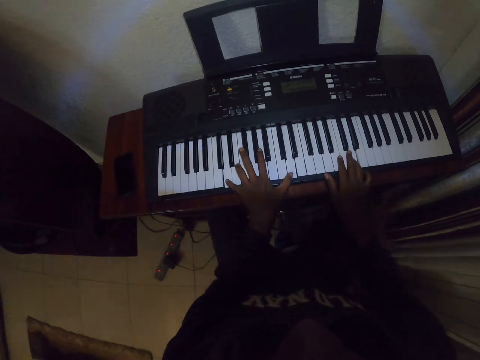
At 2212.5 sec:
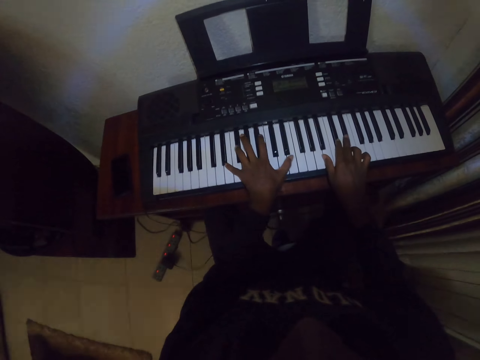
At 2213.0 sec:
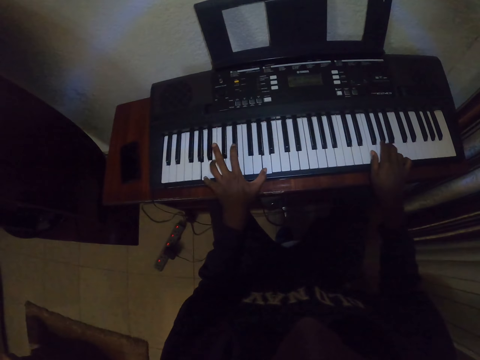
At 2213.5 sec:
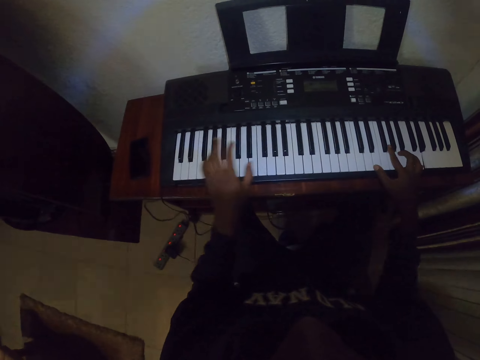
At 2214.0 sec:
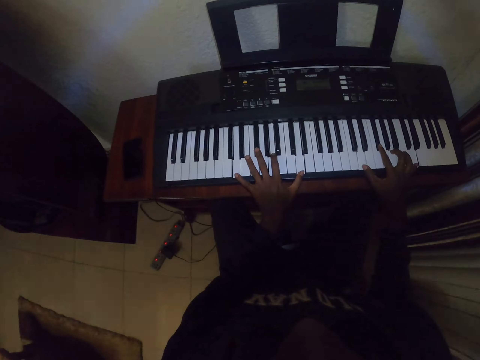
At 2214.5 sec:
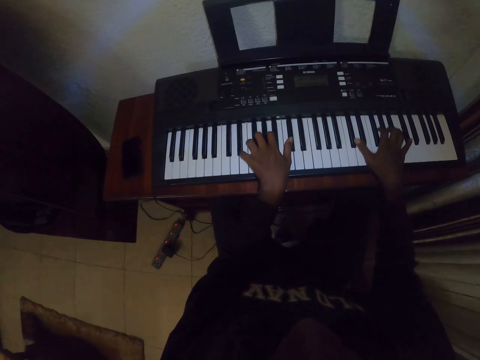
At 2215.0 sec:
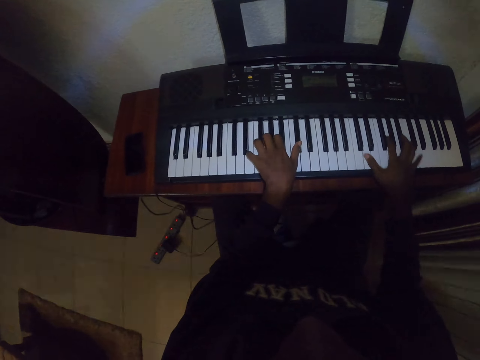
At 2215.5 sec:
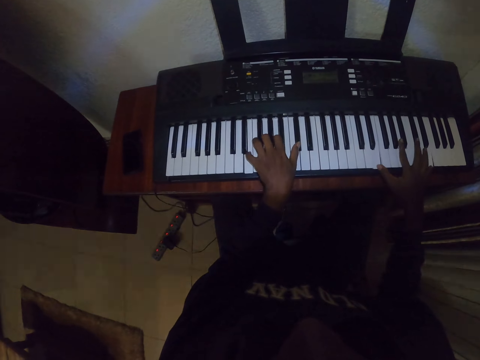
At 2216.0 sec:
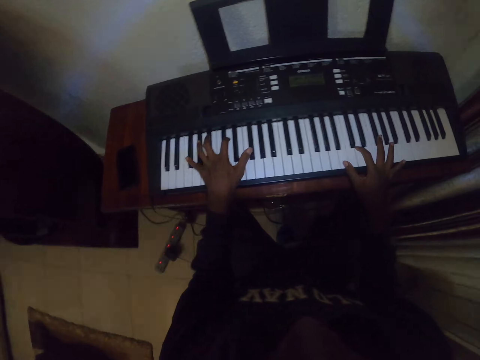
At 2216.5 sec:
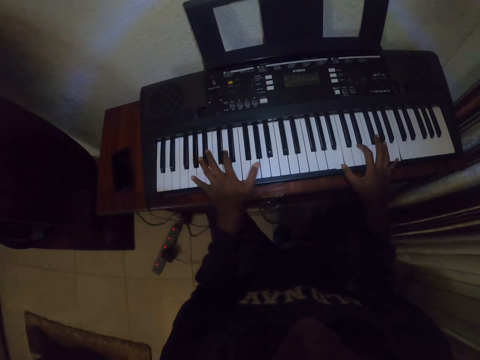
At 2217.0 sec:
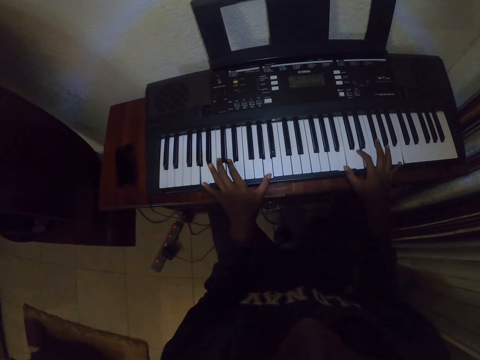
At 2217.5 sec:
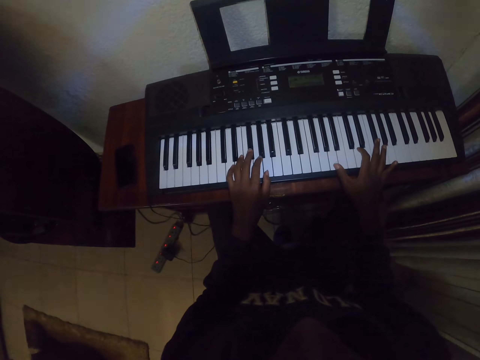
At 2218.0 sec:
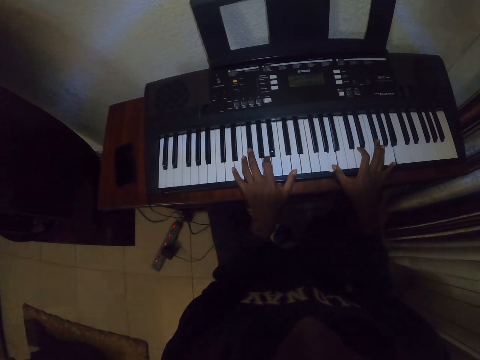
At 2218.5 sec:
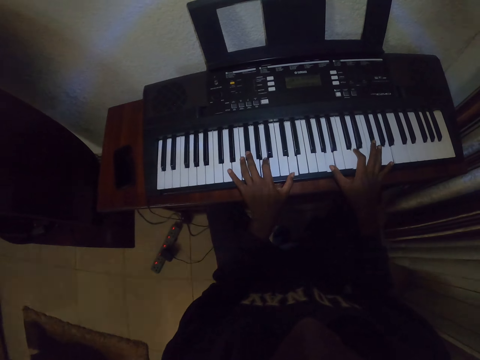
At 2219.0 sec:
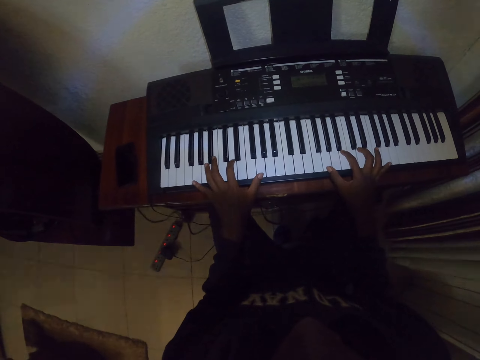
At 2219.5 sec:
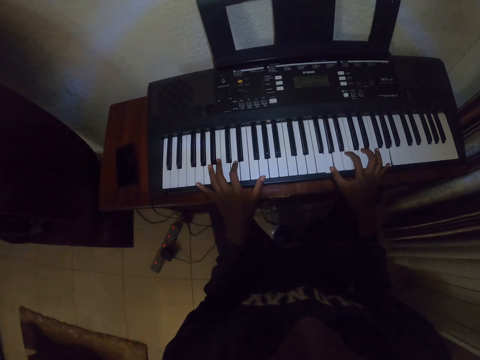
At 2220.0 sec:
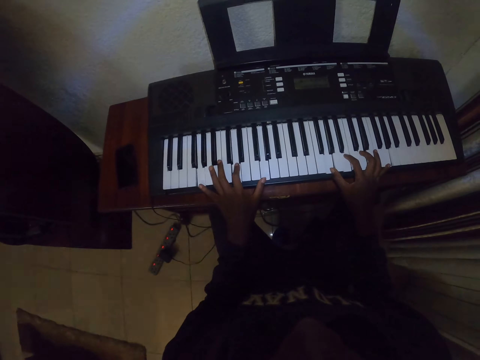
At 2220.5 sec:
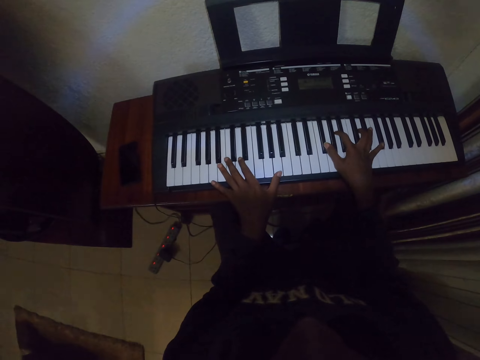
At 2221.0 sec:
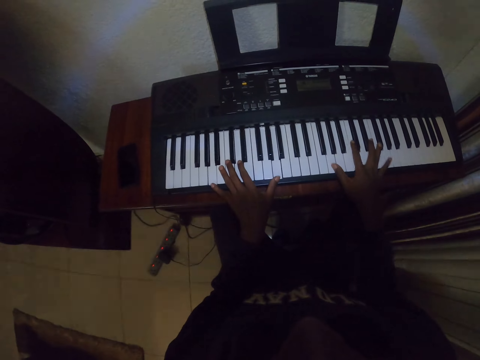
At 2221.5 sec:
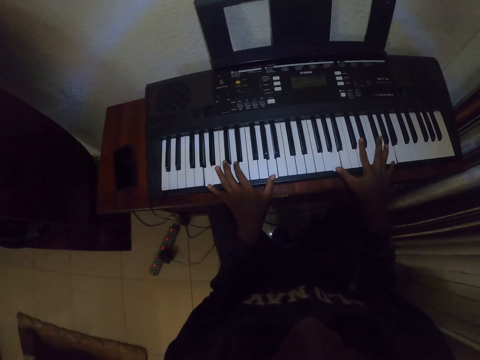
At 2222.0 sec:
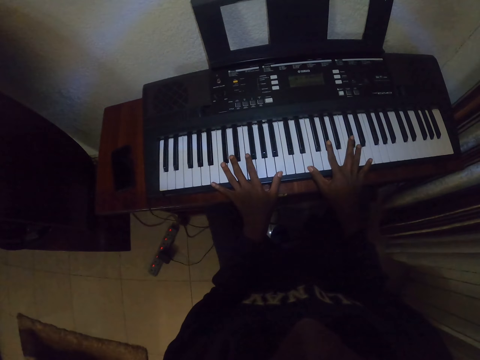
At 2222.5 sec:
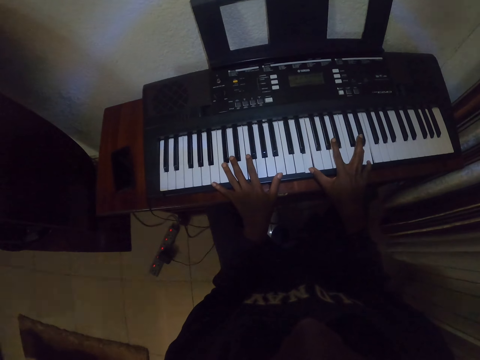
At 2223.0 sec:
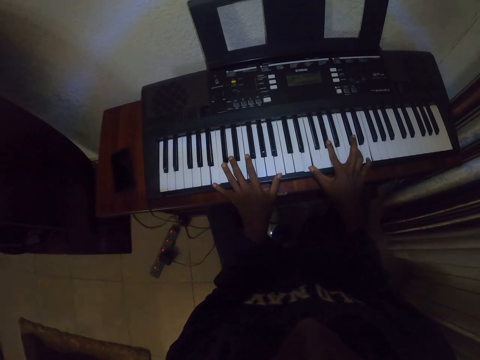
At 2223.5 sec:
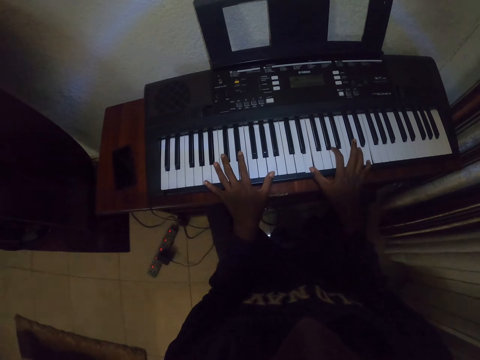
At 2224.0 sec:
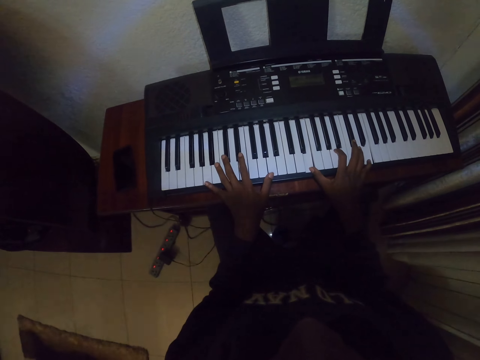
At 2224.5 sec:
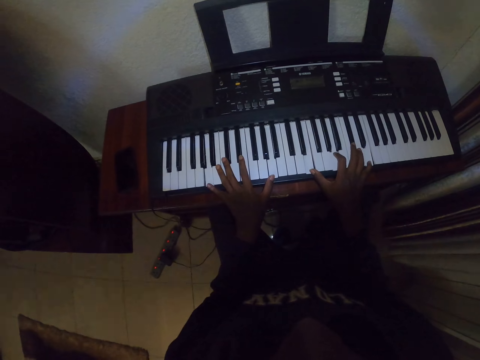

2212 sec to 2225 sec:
The camera wearer plays the piano. They play the piano repeatedly.

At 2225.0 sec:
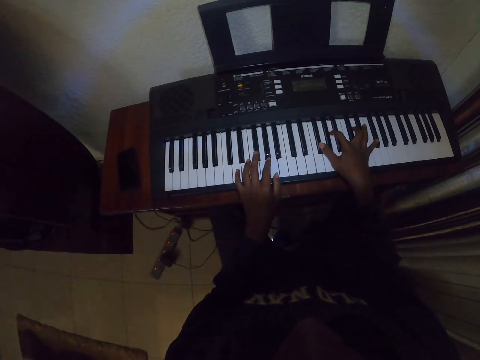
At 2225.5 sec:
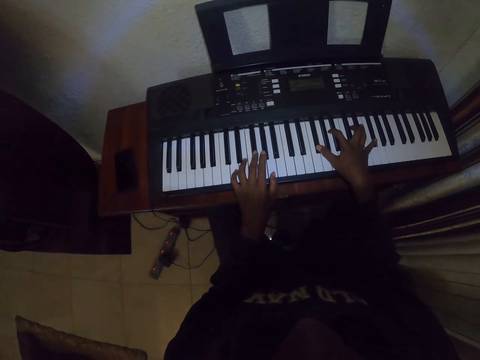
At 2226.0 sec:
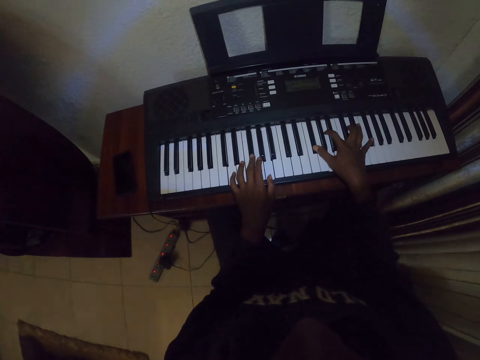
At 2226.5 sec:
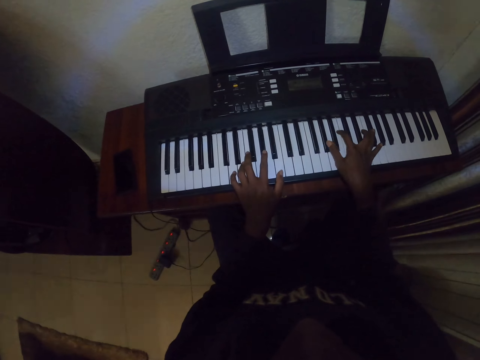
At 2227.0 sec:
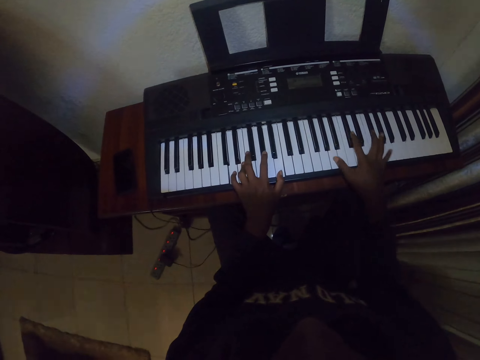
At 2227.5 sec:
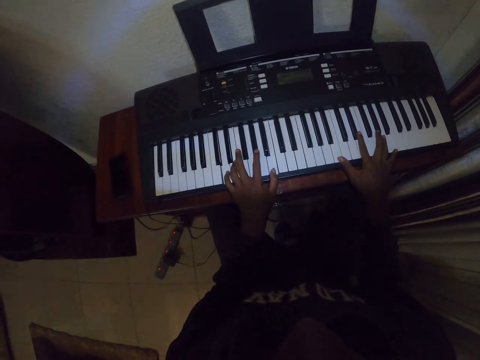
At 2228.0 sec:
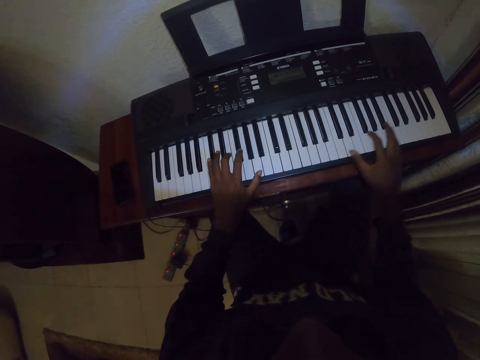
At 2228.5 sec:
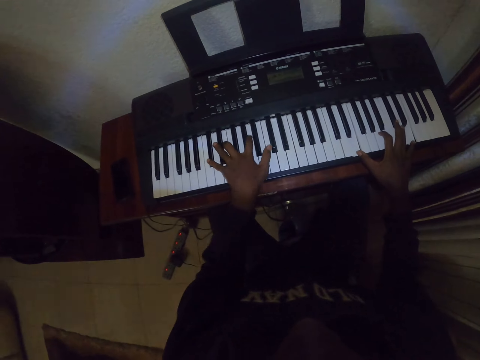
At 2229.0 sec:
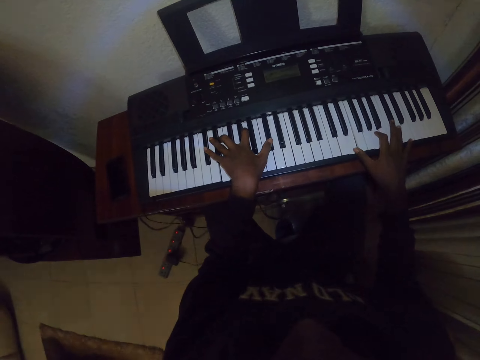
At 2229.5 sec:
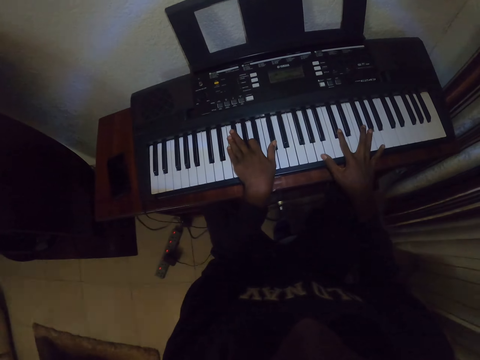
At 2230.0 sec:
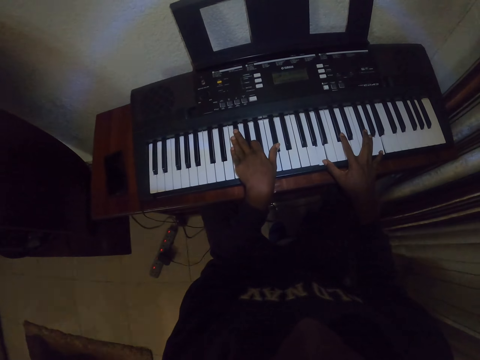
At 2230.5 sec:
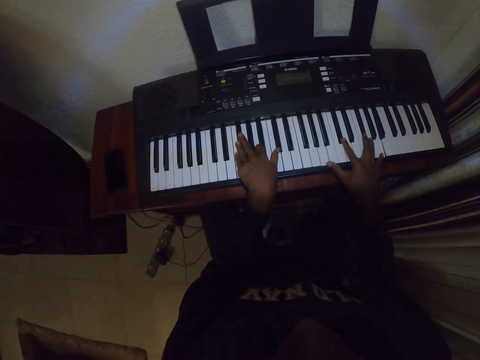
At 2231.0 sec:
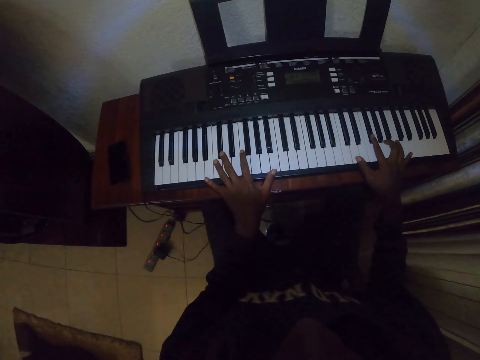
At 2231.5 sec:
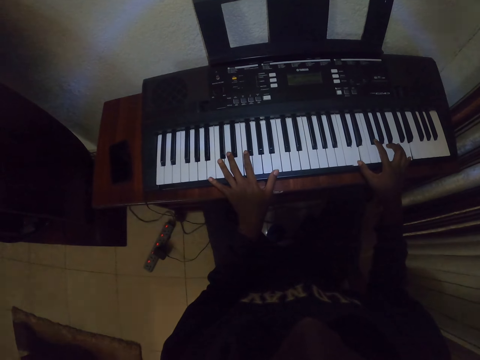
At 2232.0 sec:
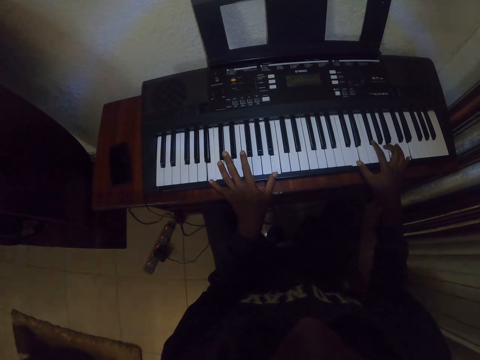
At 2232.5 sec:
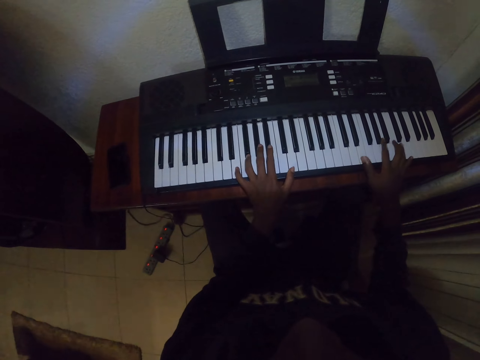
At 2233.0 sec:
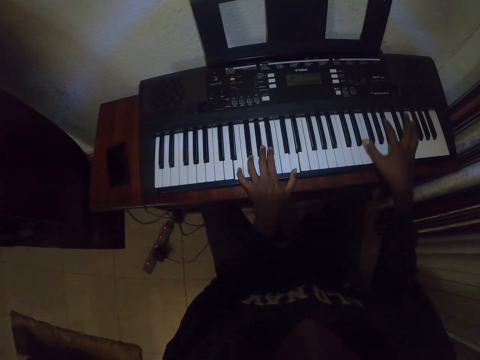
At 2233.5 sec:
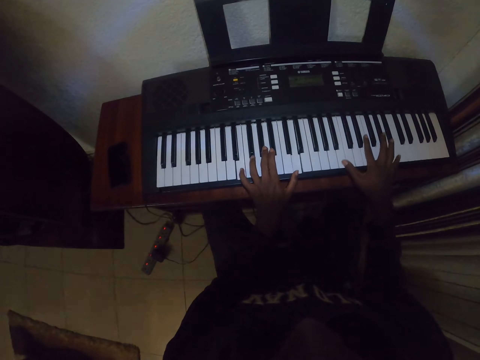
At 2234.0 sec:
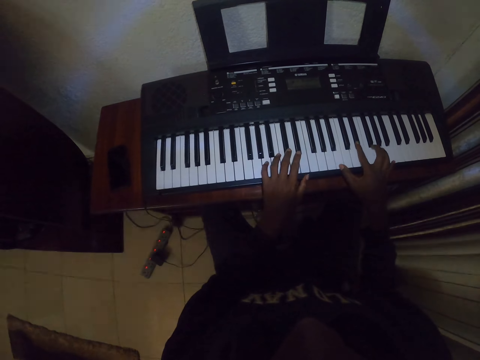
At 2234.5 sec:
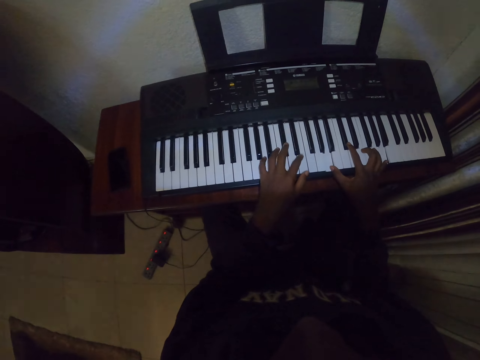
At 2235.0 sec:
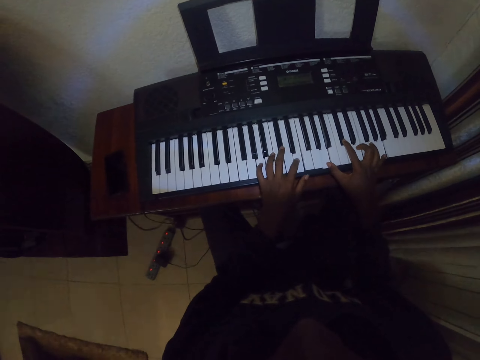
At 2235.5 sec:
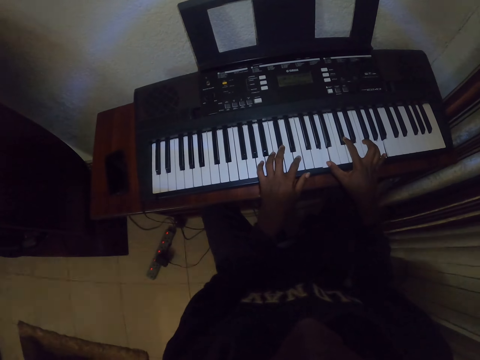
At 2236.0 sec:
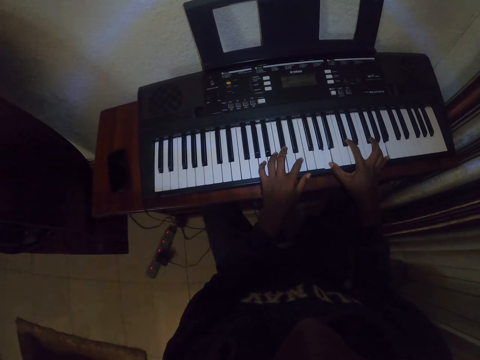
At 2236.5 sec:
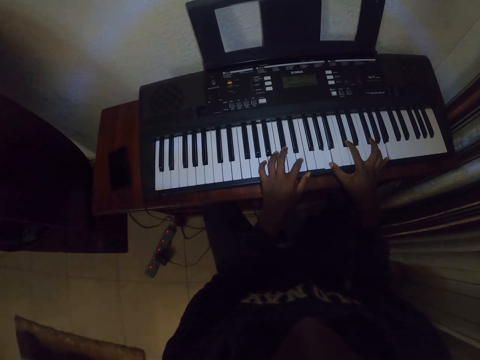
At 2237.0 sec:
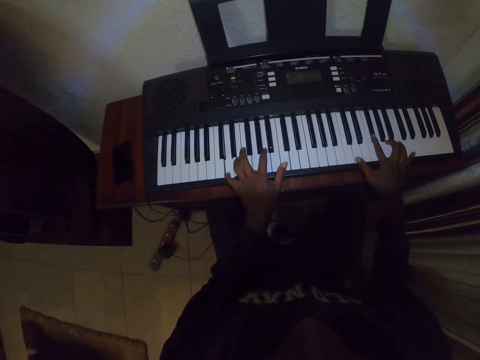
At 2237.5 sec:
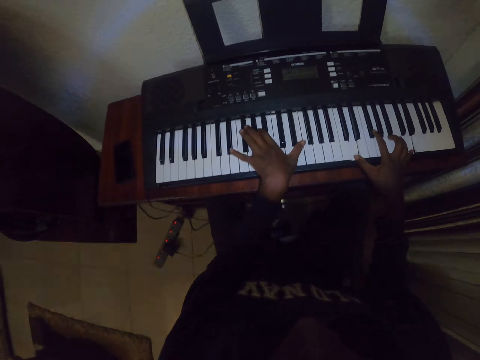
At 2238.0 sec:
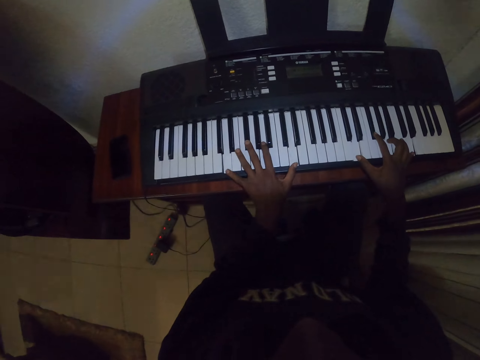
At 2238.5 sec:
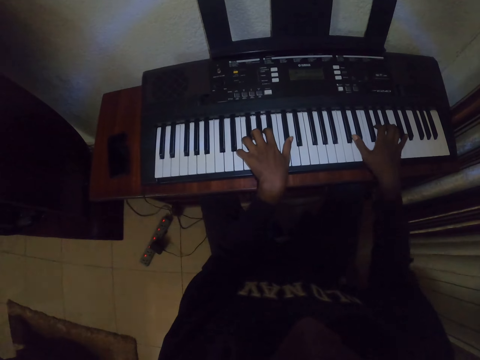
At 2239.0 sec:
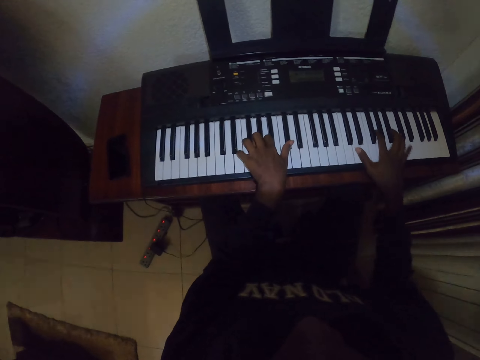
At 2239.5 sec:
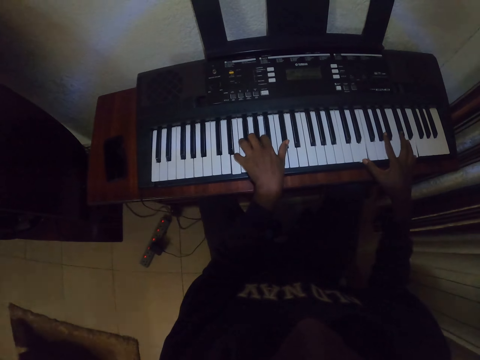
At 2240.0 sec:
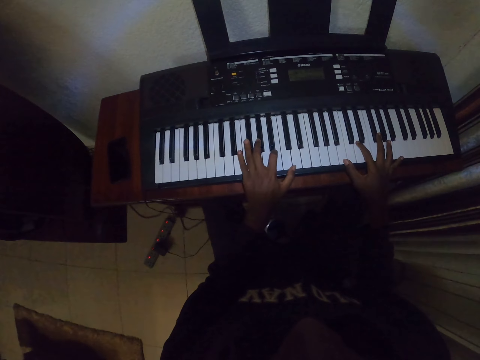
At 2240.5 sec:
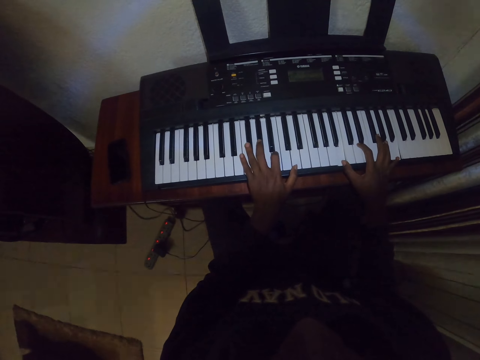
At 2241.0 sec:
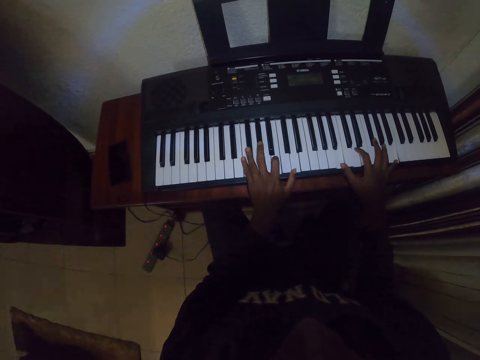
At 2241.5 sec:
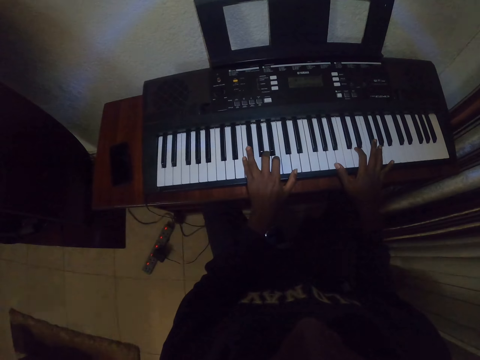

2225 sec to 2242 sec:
The camera wearer plays the piano. They play the piano repeatedly.
